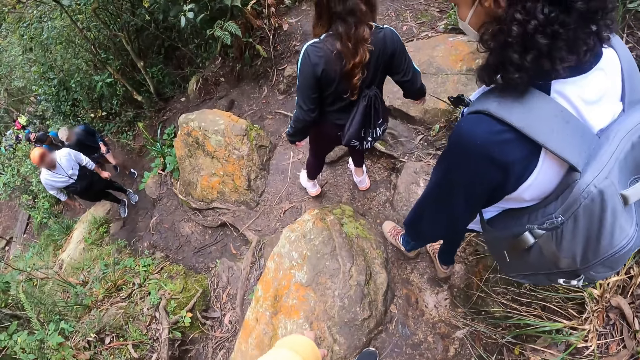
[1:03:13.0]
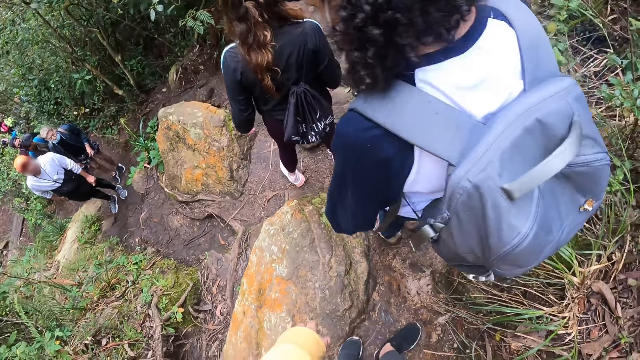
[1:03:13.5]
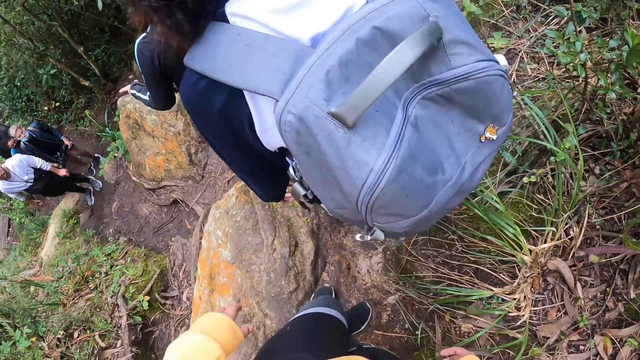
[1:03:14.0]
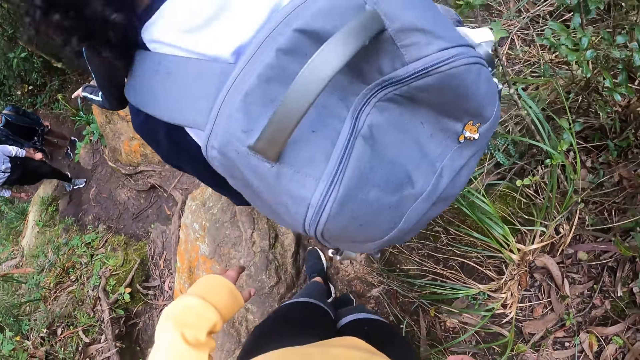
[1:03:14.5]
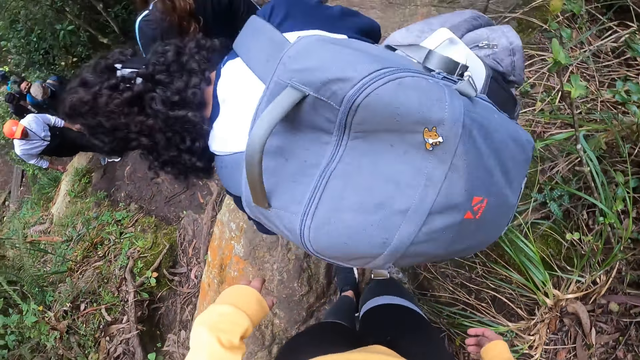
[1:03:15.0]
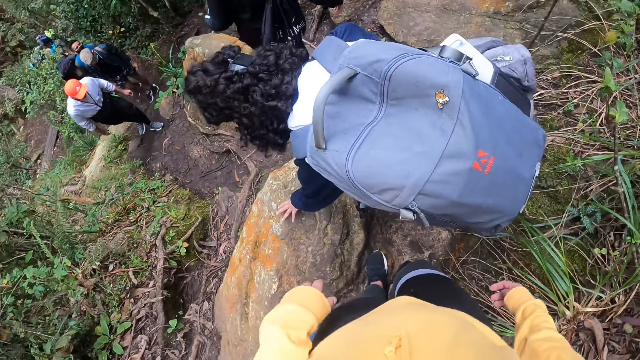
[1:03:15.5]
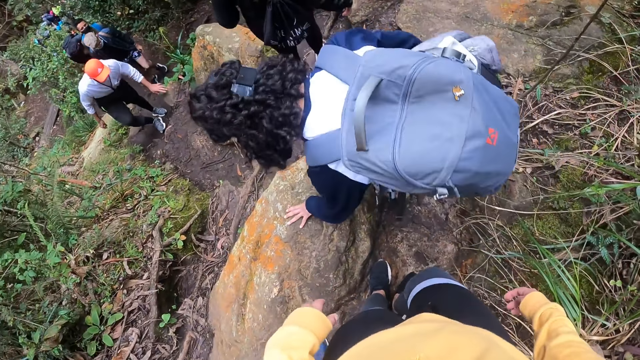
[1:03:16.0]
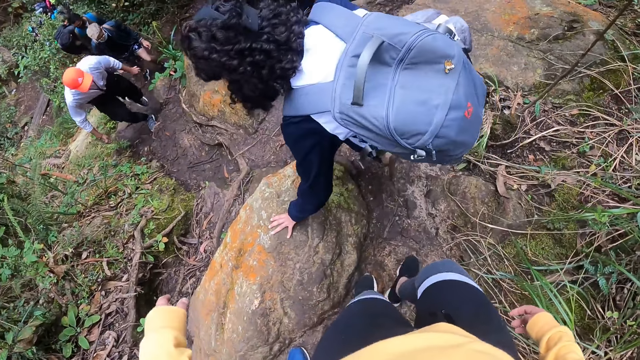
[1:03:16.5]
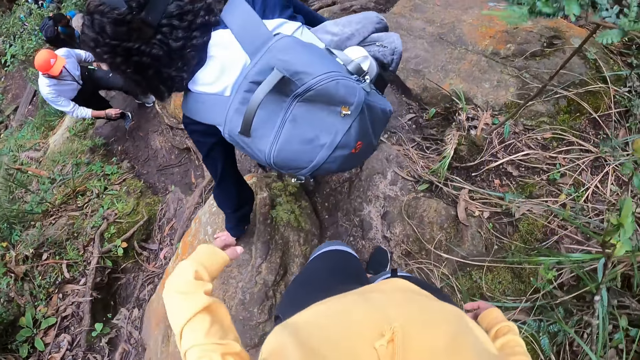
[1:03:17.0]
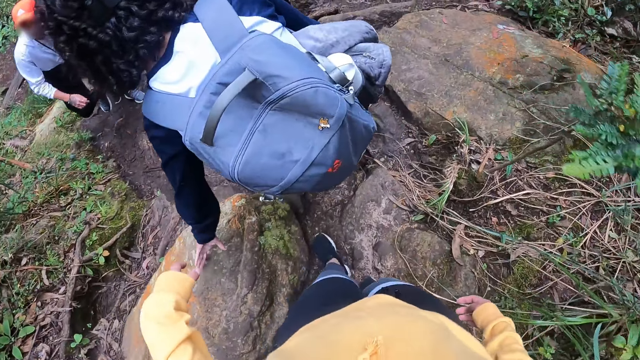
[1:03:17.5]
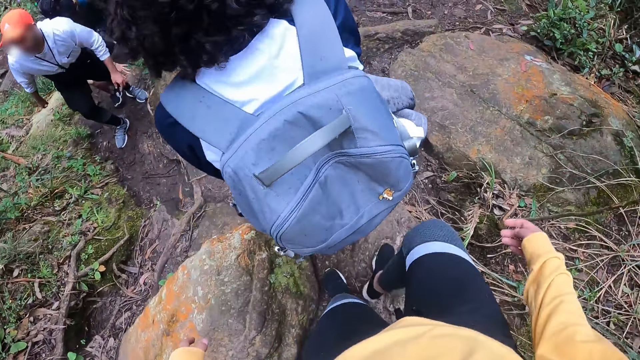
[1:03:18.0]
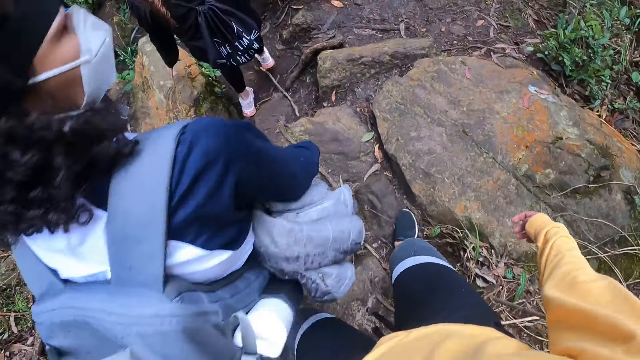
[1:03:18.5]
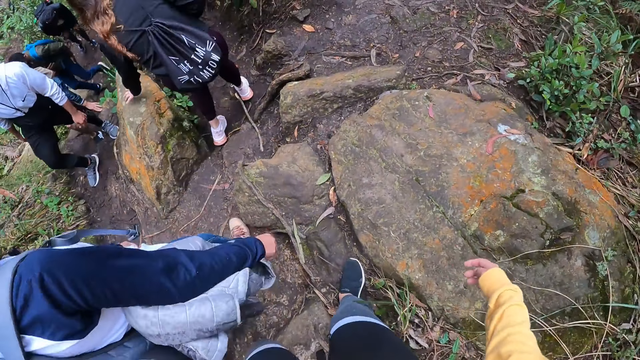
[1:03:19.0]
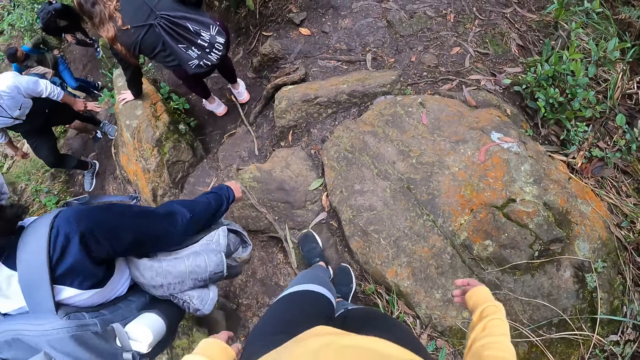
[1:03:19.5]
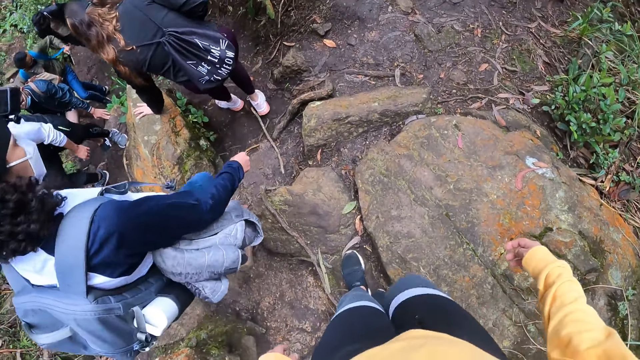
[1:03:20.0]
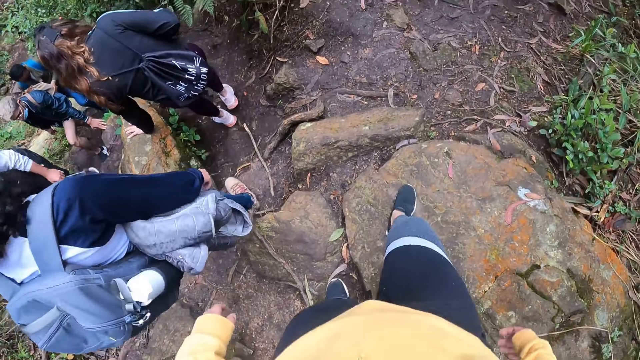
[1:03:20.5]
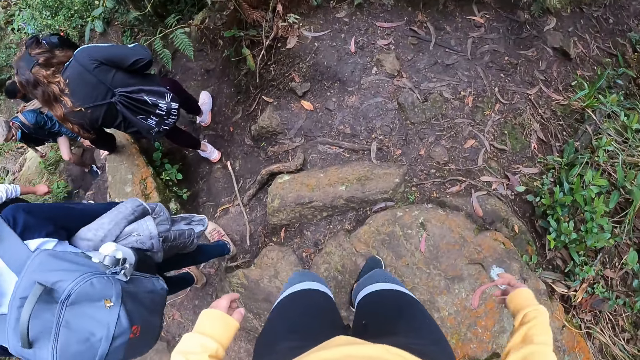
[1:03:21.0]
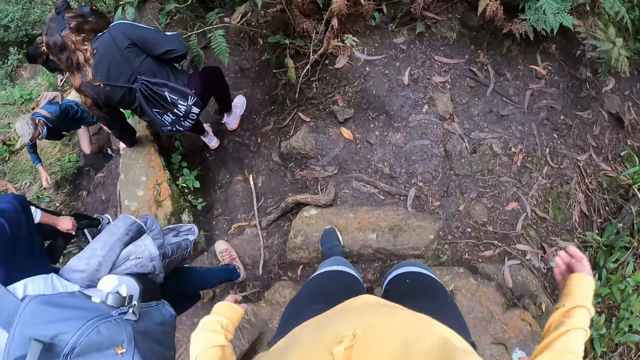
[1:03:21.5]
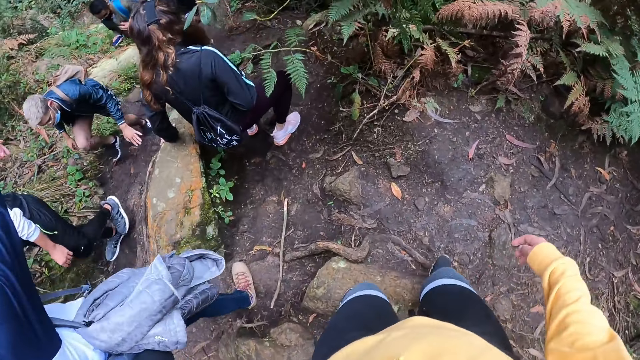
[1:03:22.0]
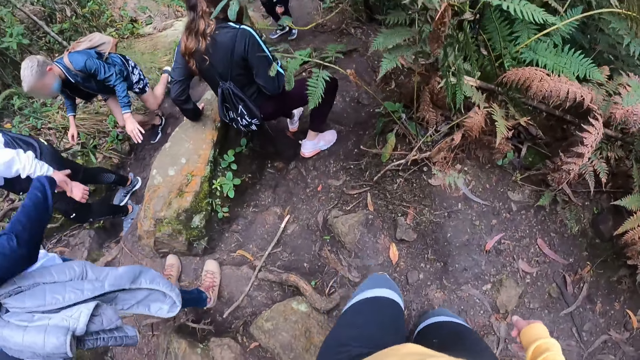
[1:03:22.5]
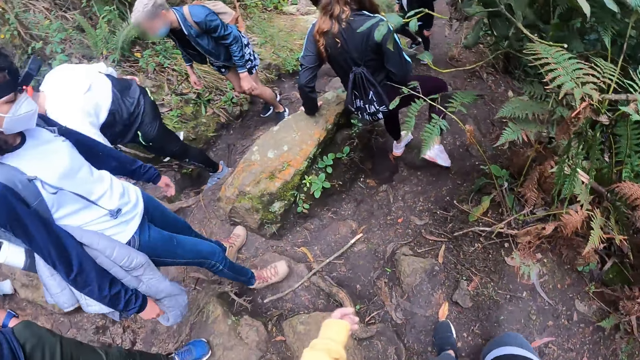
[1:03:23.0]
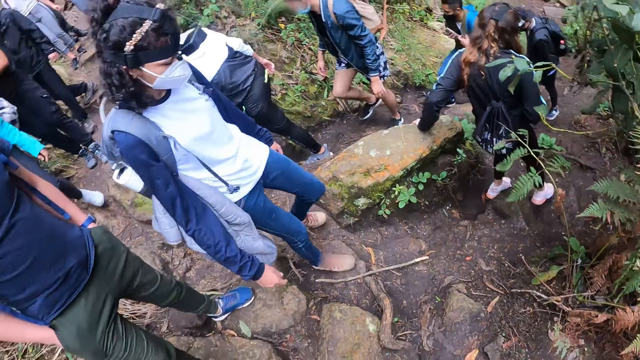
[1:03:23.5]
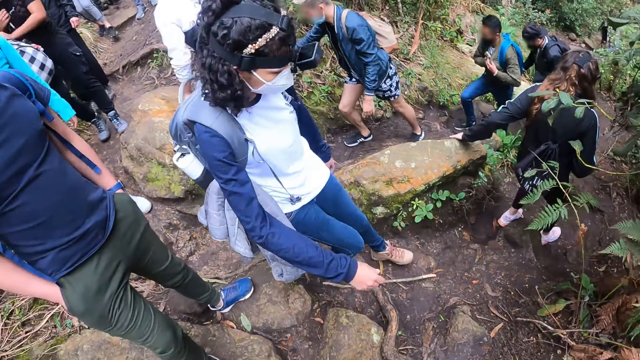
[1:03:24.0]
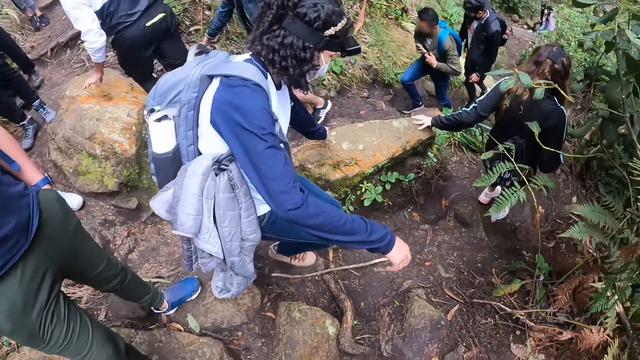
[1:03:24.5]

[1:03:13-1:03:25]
The camera wearer walks around.

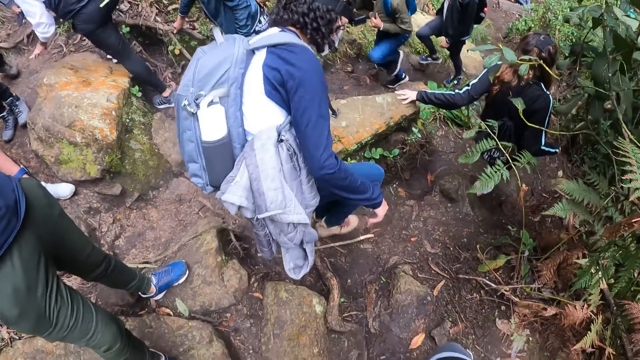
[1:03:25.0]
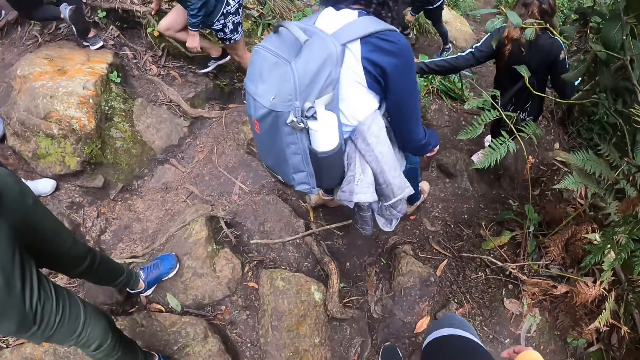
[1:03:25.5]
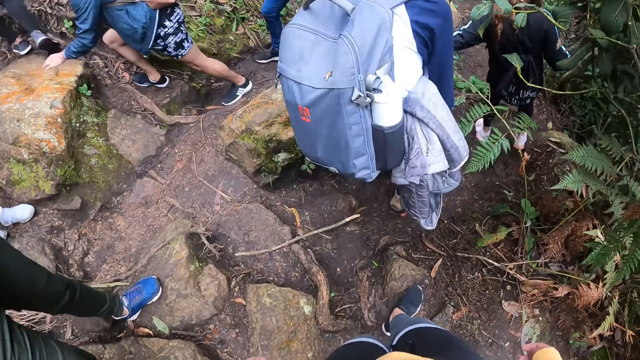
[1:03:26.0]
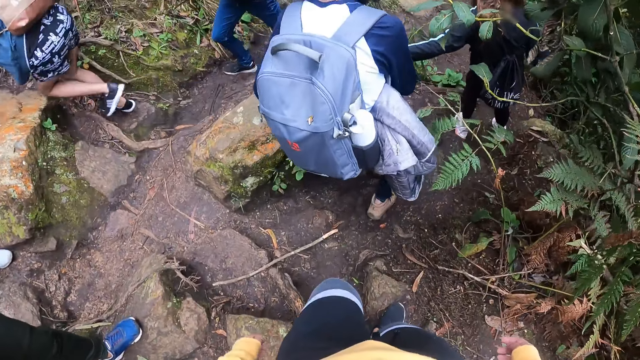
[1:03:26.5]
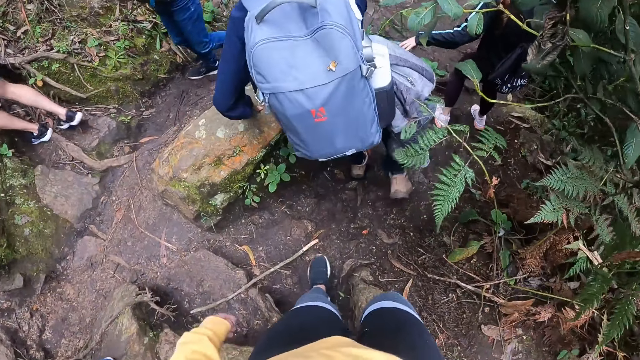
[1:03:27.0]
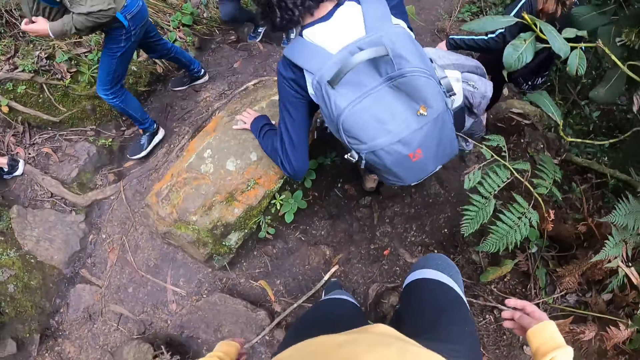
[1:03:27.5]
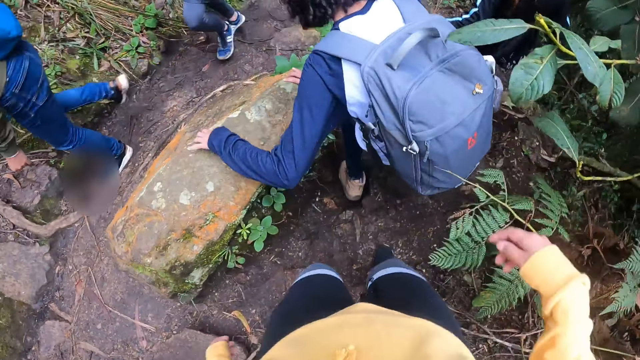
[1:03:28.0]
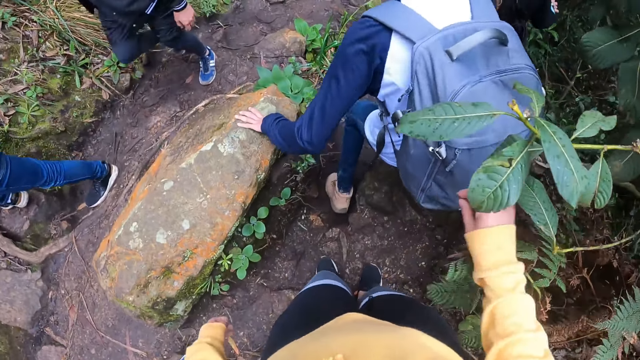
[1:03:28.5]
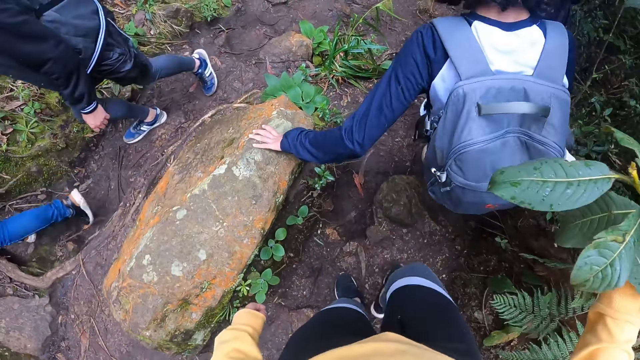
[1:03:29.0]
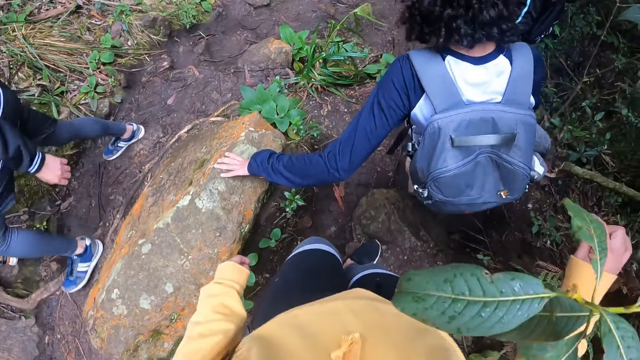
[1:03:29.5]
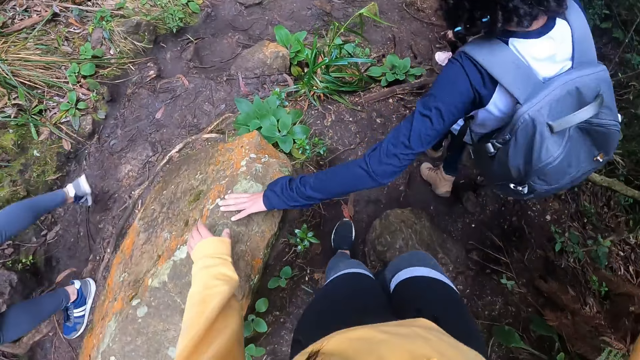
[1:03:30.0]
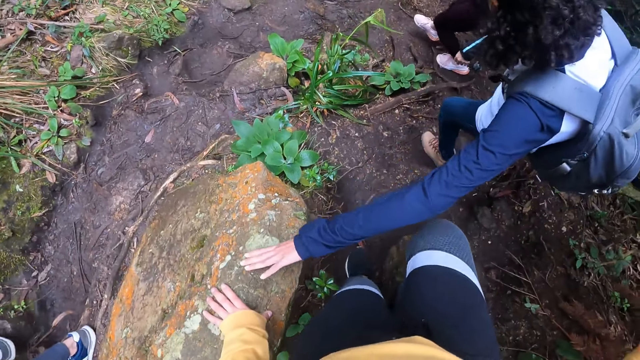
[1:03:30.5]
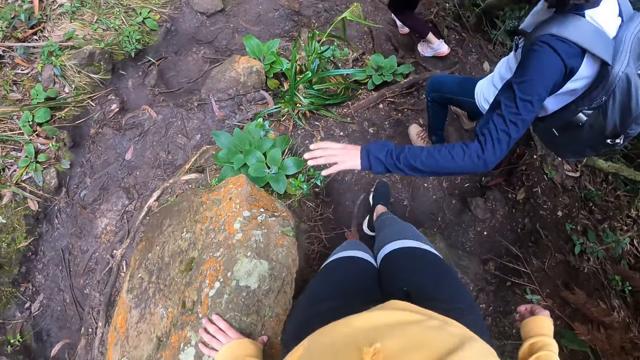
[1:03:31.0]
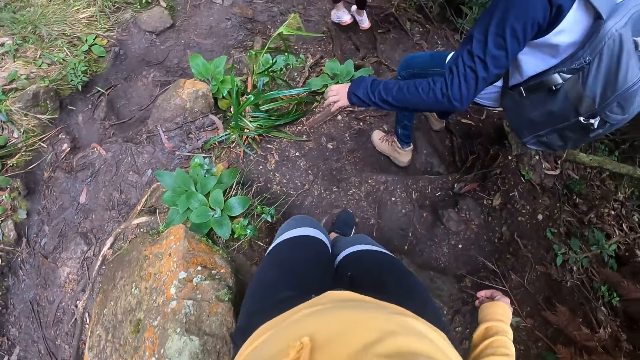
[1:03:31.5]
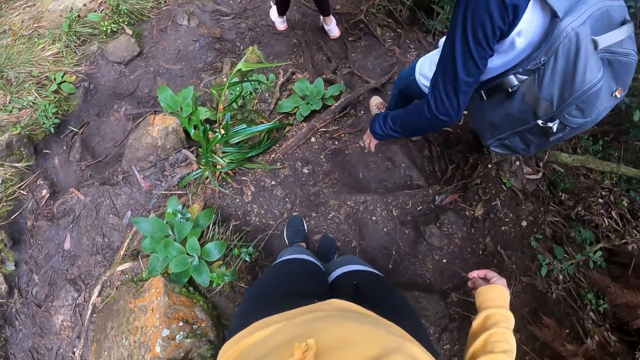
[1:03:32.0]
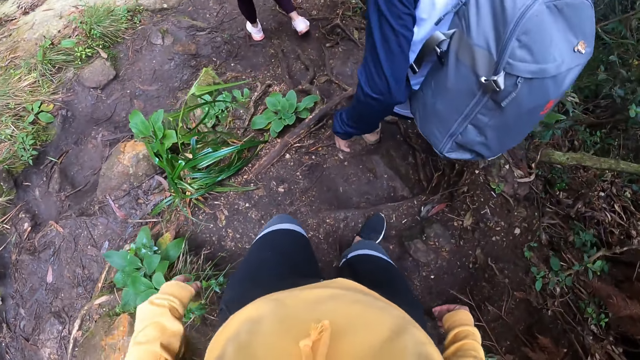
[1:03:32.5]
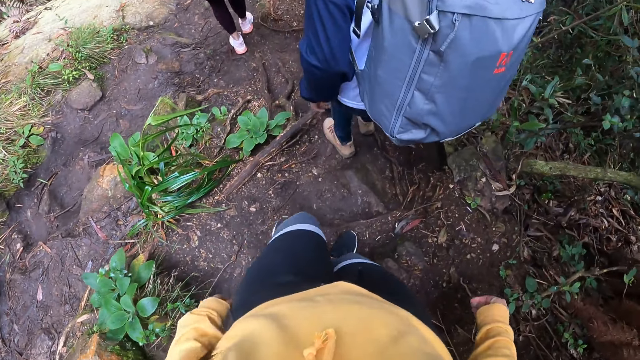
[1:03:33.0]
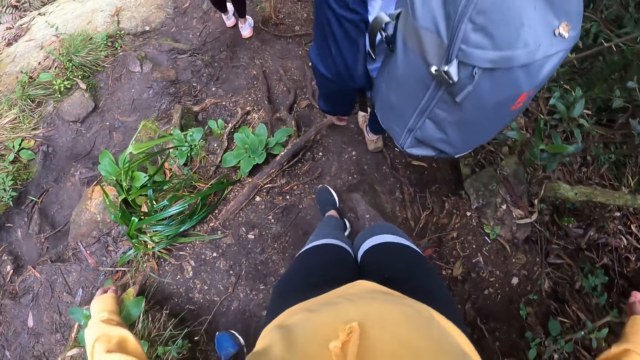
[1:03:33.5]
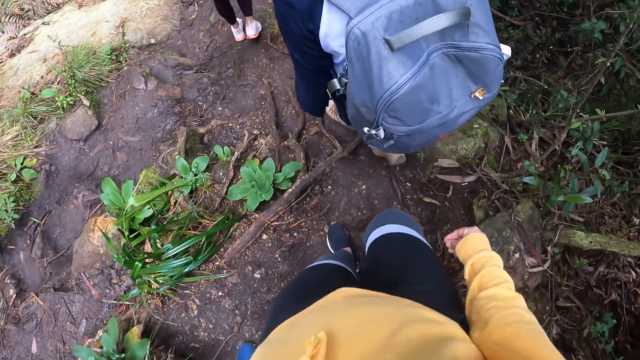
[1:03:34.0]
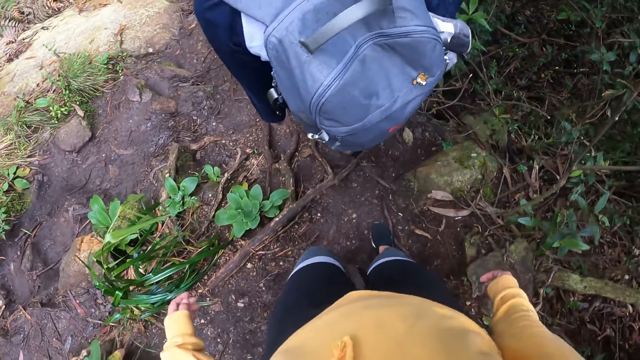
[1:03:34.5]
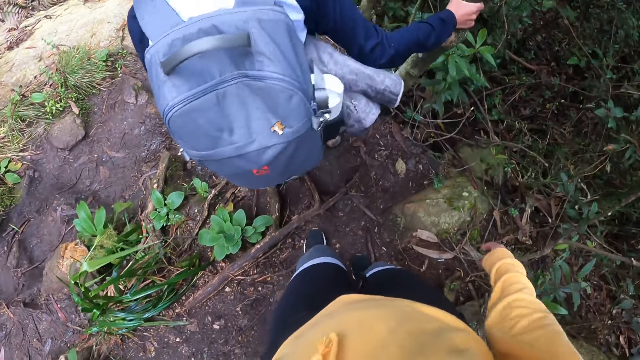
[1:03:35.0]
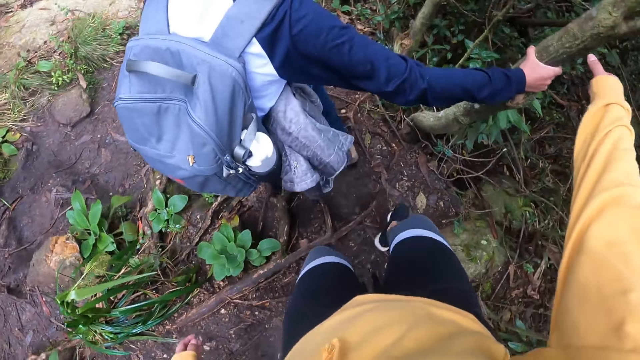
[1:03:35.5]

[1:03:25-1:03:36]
The camera wearer touches the leaf of a plant with her right hand. She places her left hand on a rock along the footpath. She walks around.
